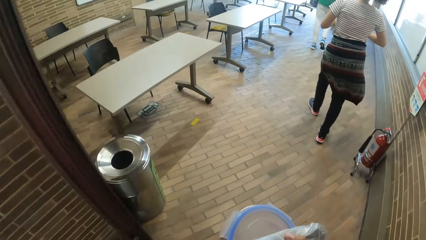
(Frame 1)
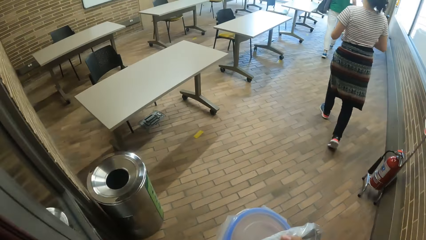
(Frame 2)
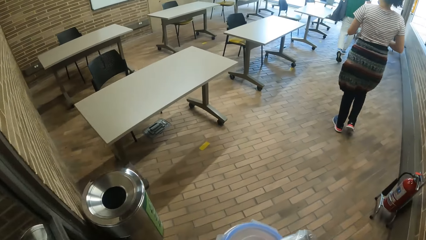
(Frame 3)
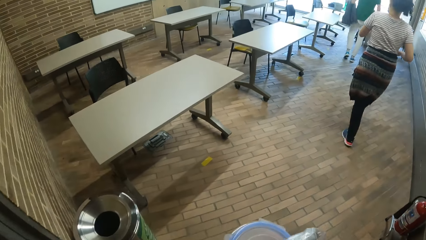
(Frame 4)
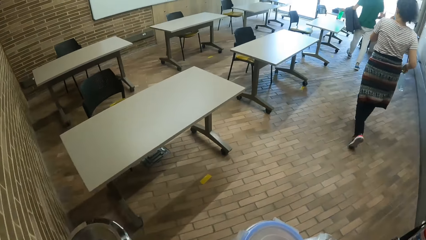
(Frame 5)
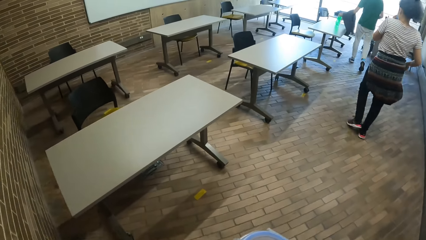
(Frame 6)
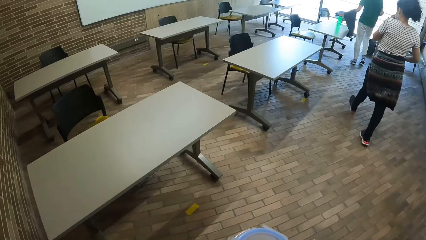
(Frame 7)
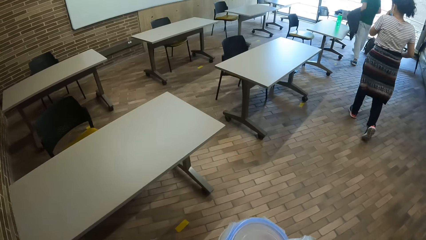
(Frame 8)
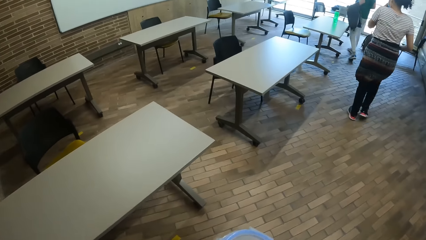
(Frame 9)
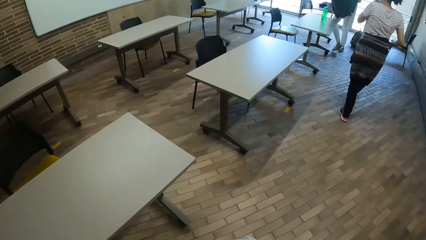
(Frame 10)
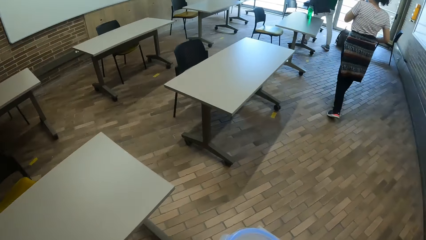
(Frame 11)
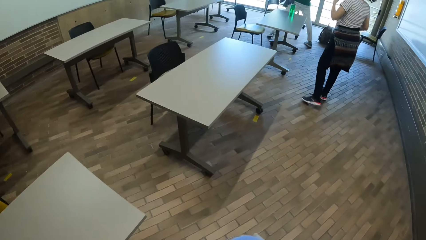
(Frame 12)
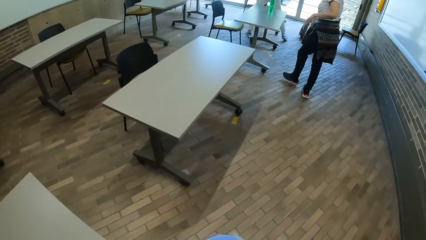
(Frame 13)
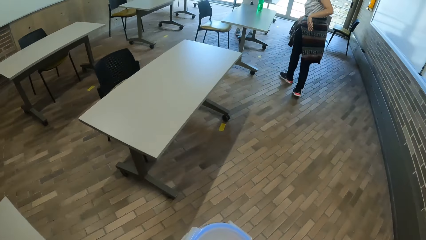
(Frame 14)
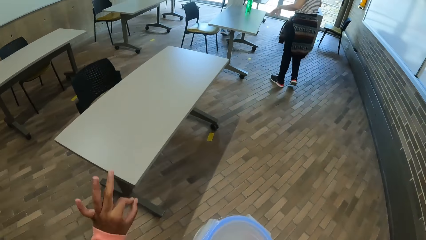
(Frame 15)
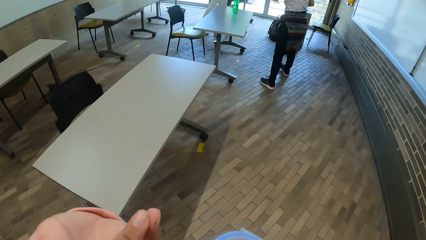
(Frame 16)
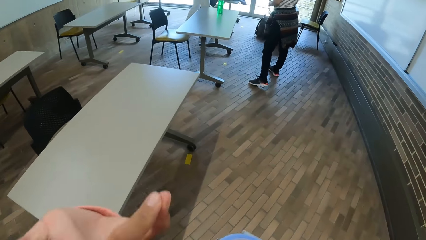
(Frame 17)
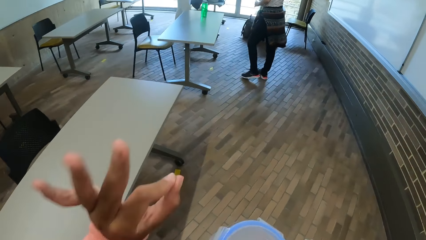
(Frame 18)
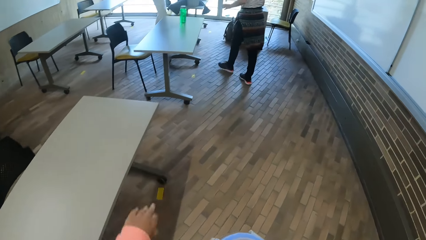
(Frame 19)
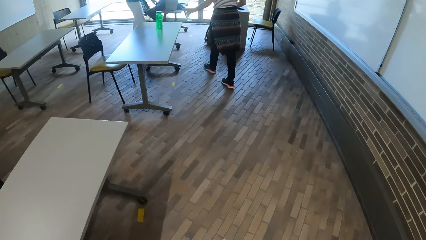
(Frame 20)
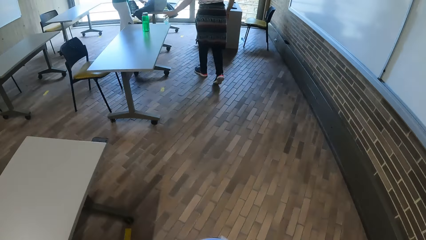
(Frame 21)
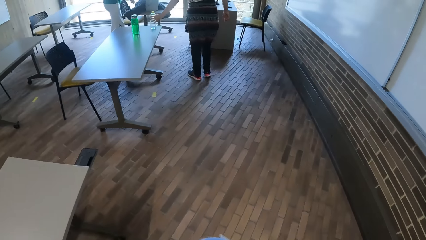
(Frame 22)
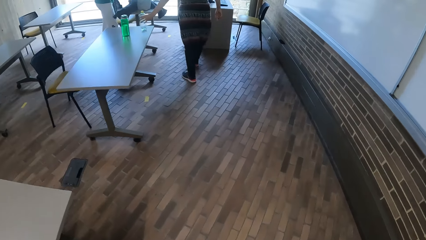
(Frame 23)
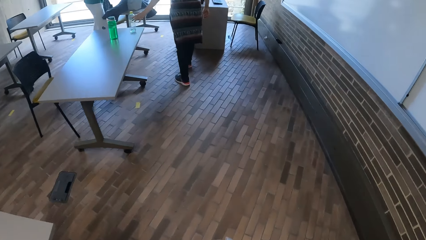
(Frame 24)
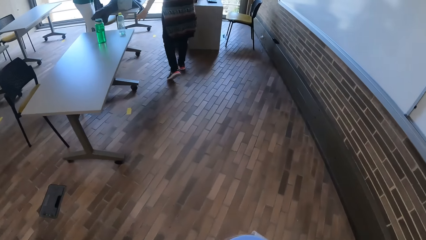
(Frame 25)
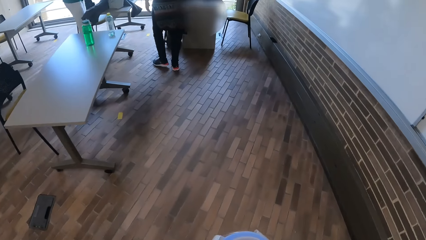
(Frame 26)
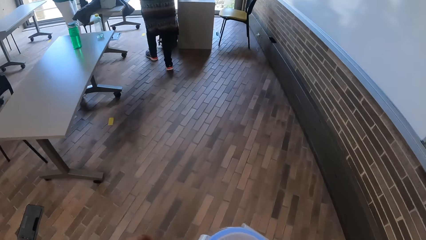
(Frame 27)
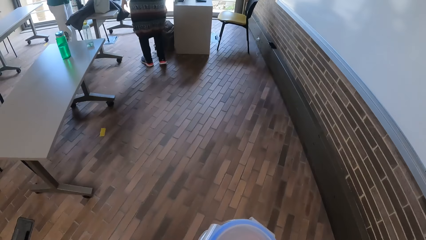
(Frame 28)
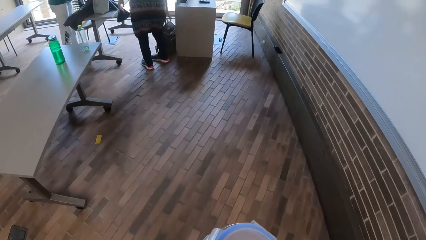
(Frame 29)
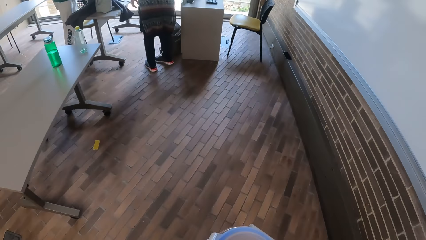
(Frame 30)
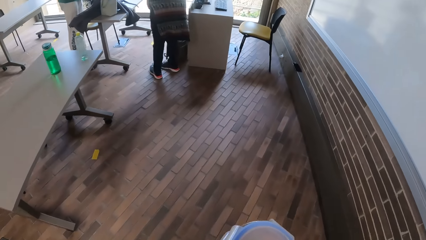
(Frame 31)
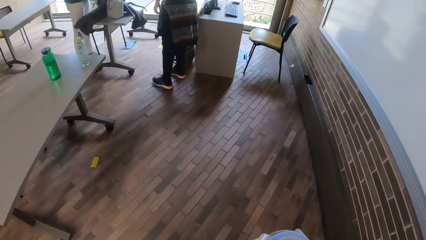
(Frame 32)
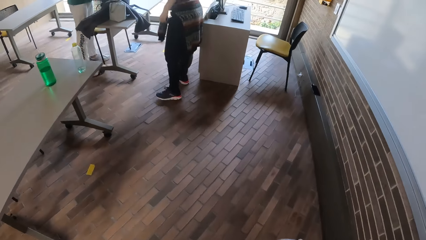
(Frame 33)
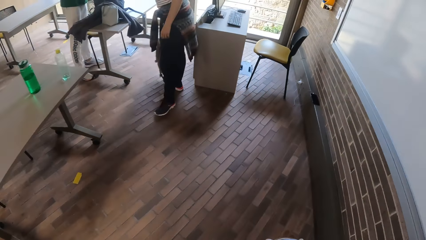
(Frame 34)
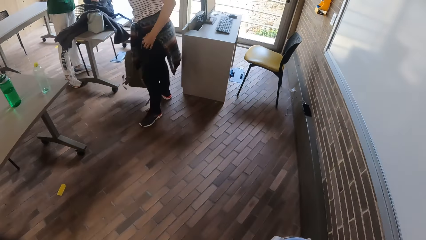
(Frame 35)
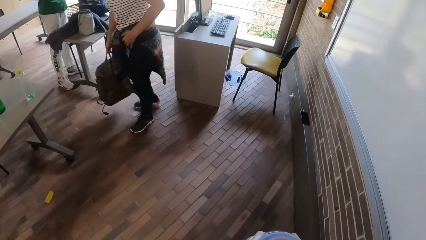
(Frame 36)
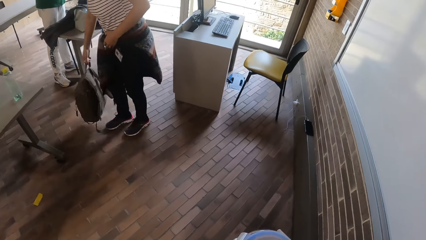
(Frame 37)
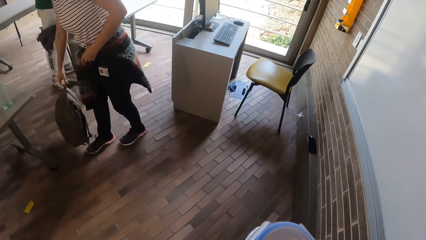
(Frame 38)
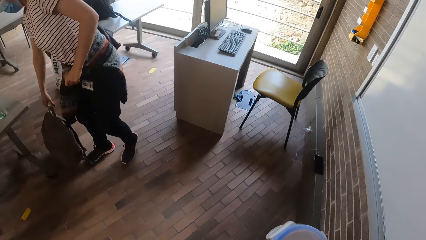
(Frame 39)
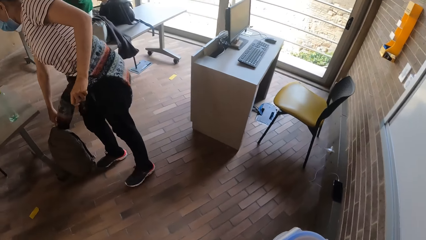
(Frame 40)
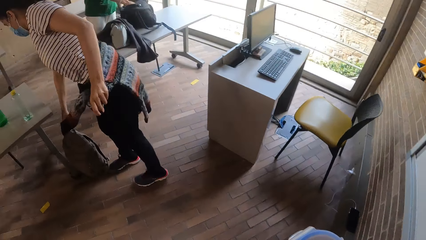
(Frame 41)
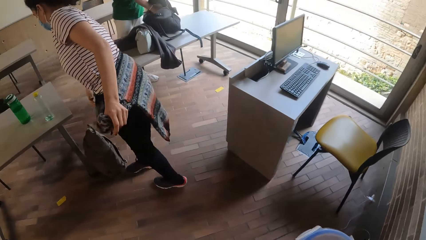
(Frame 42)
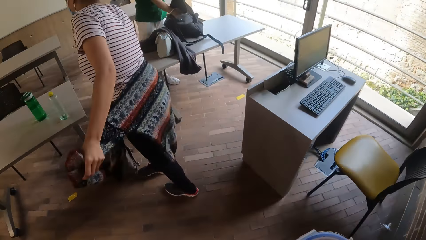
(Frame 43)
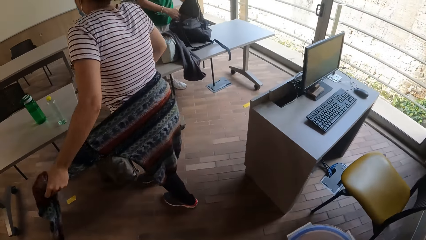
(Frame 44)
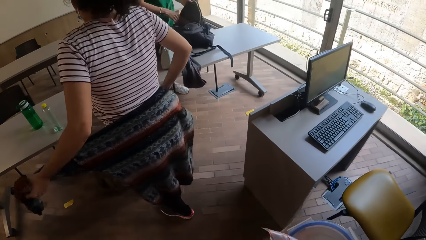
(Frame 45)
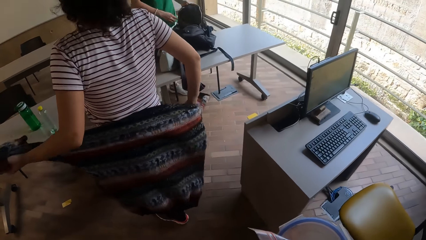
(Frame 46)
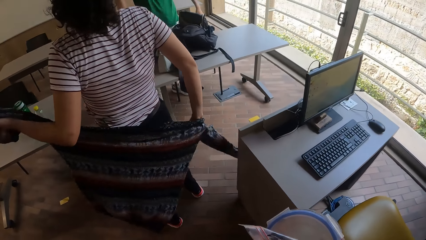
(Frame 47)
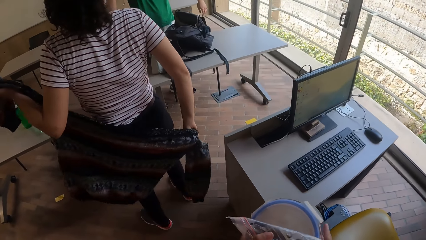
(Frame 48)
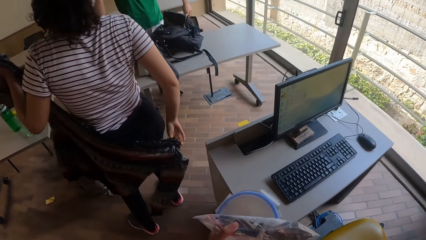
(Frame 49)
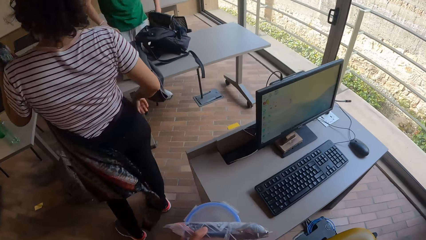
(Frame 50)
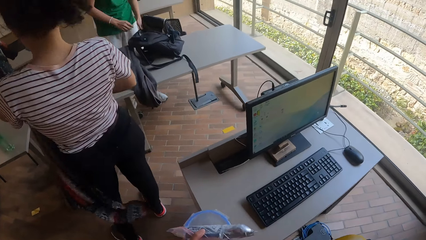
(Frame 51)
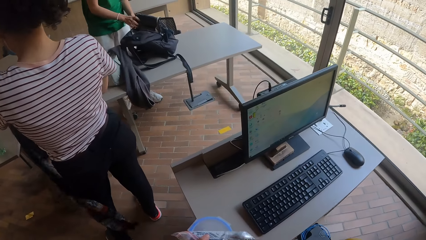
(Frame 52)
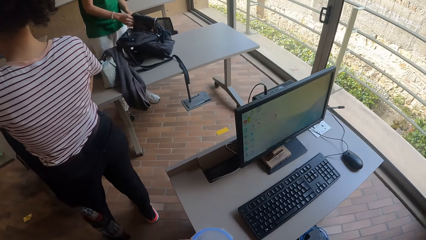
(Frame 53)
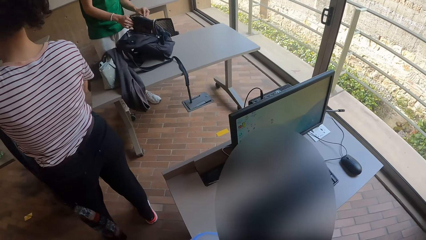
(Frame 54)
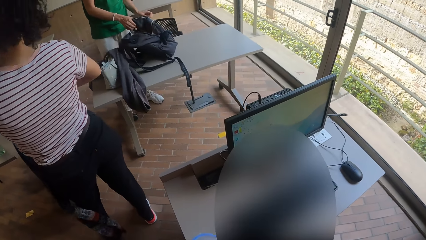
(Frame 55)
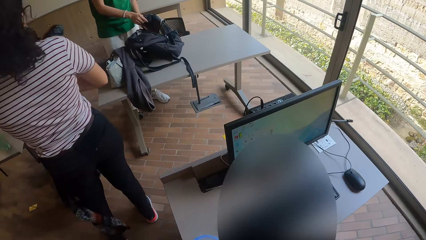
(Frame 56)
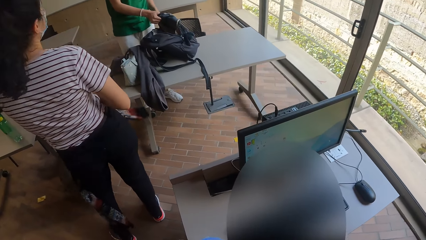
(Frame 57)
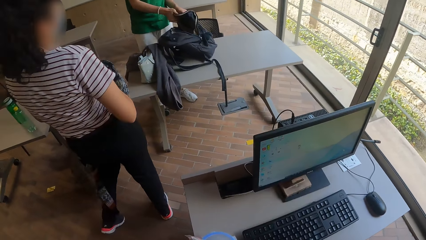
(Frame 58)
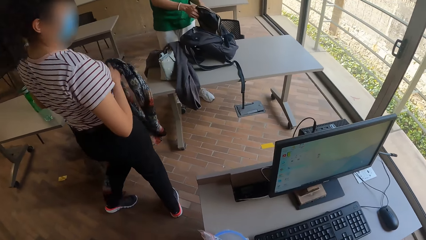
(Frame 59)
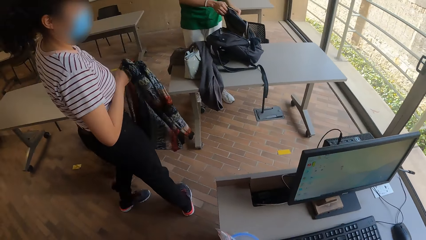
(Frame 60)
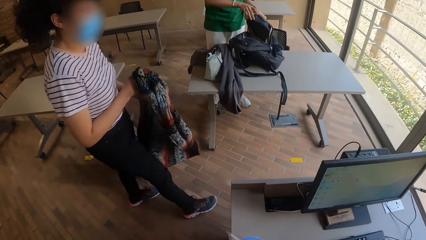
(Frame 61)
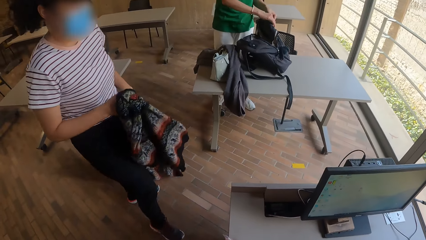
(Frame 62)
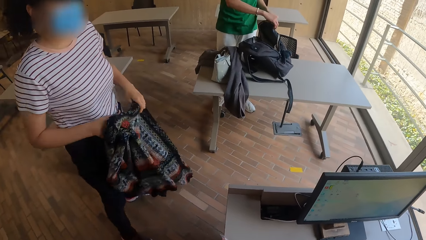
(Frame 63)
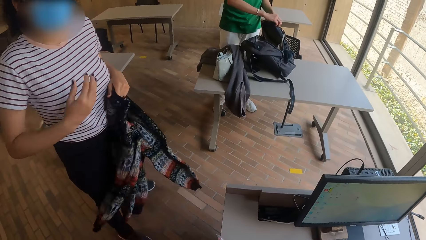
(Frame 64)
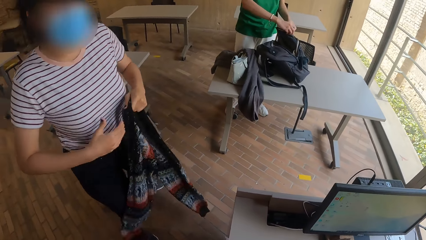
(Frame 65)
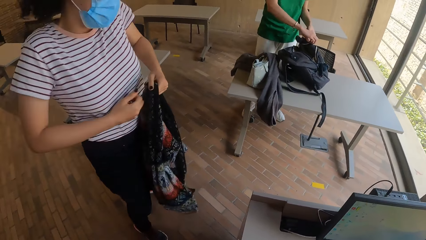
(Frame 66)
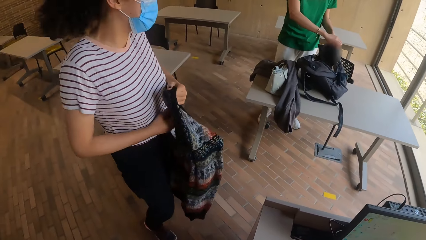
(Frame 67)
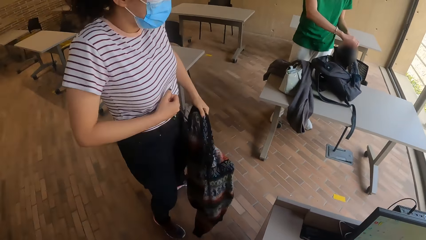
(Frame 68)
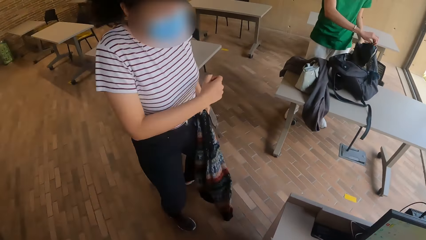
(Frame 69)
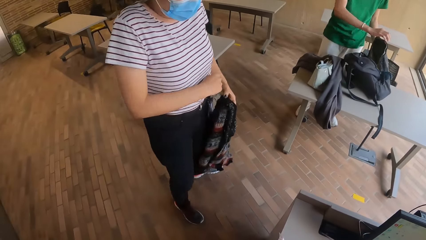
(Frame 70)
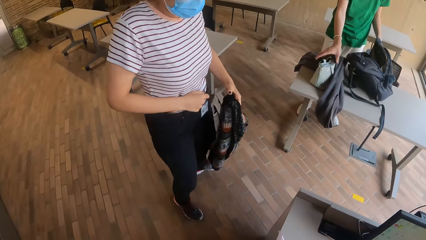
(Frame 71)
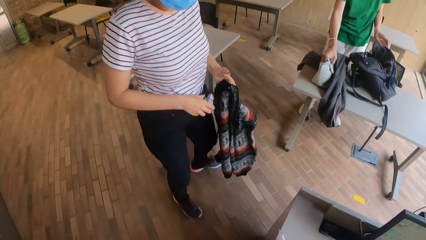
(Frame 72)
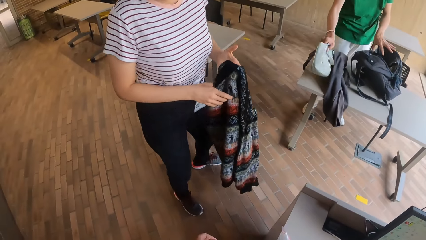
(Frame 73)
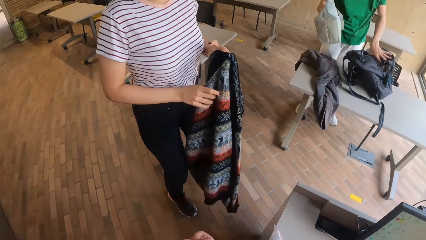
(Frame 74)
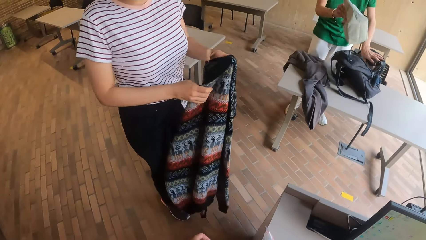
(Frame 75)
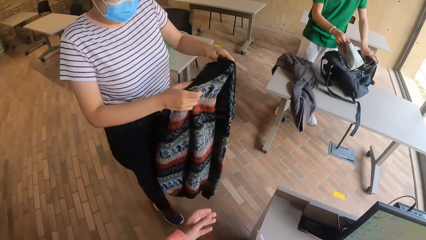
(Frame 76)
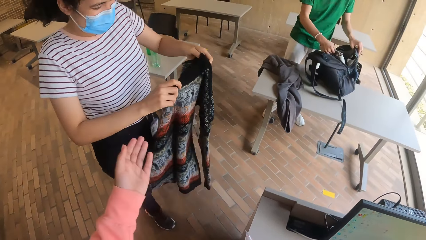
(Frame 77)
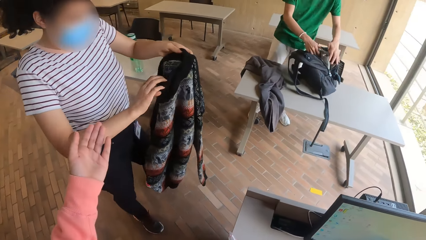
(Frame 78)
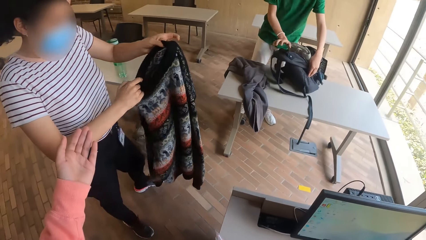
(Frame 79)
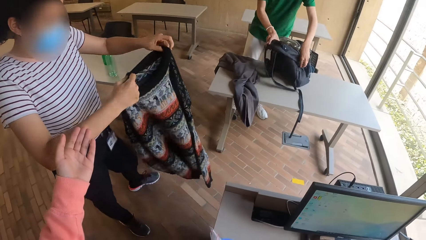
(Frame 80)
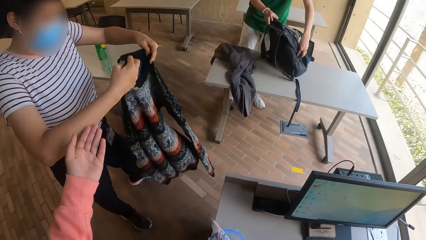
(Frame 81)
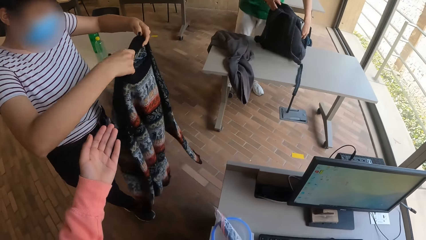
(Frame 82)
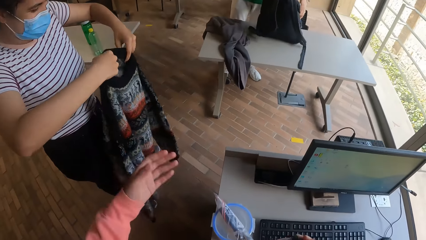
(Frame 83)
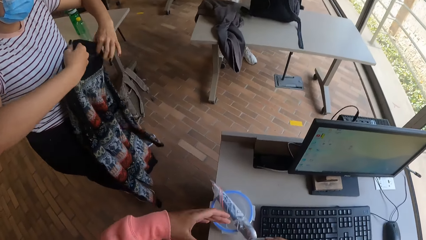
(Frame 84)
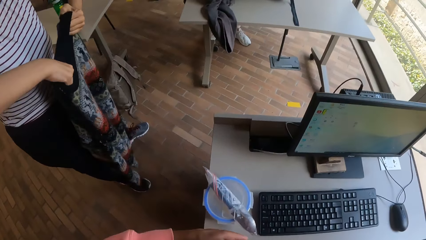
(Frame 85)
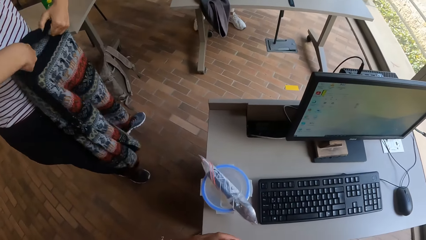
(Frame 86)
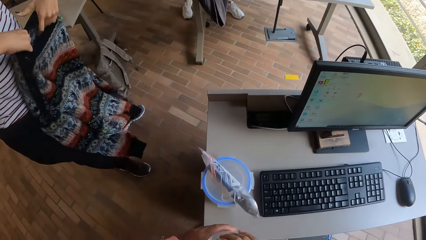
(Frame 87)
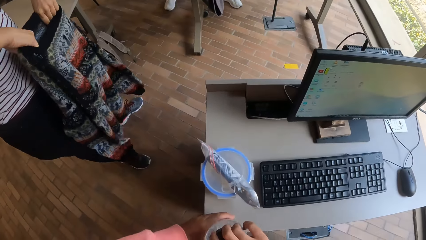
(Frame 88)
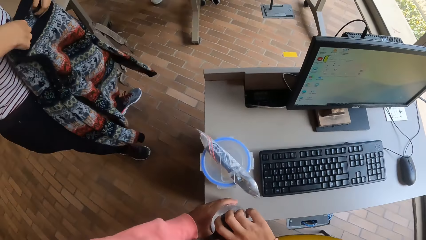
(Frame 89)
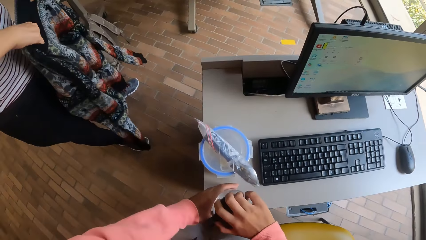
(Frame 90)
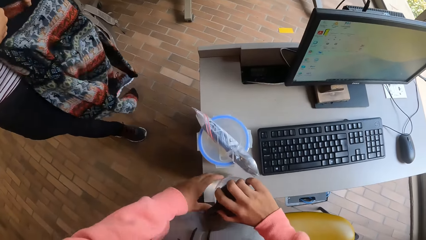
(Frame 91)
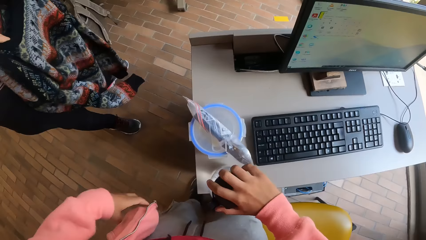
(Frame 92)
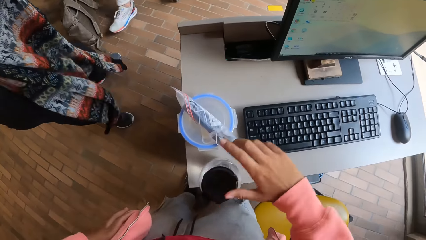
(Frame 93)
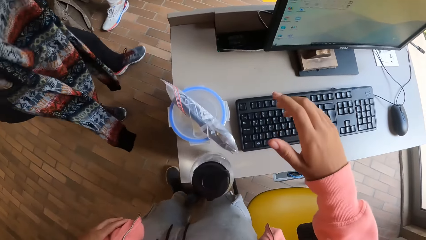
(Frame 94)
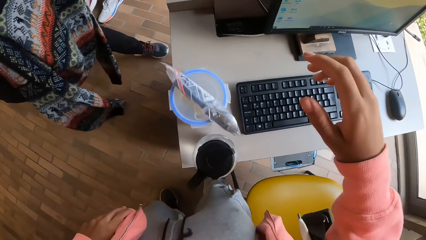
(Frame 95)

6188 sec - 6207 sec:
The man drops the water bottle on a desk with his left hand. The man drops the sweater on the desk with his left hand. The woman drops the bottle on the desk with her left hand. The woman moves a bag on the floor with her right hand. The woman removes a sweater from her waist with her hands. The man holds a bag on the desk with his hands. The camera wearer puts the container on the table. The man opens a zip in the bag with his hands. The woman holds the sweater with her left hand. The man picks up a hand bag from the desk with his right hand. The woman holds the sweater with her hands. The man holds the bag with his left hand. The man puts the hand bag into the bag with his right hand. The man closes the bag with his hands. The camera wearer holds the water bottle on the desk with her hands. She puts the bottle on the table.
